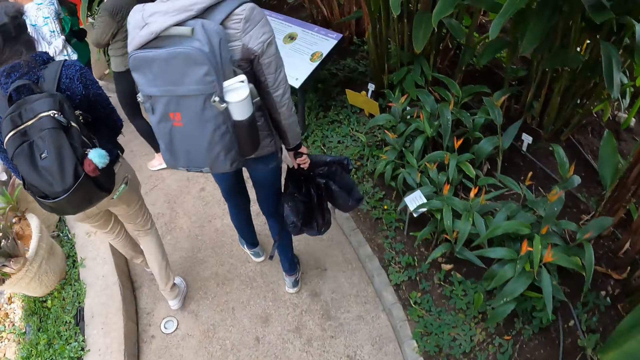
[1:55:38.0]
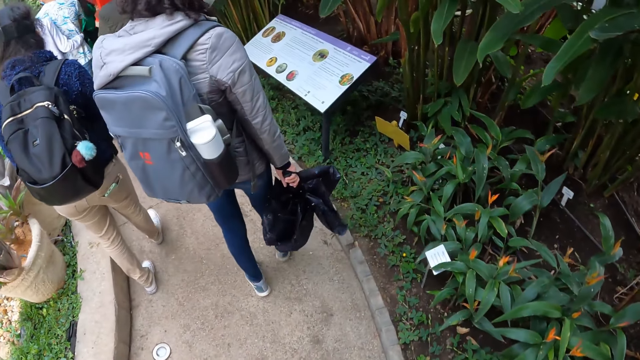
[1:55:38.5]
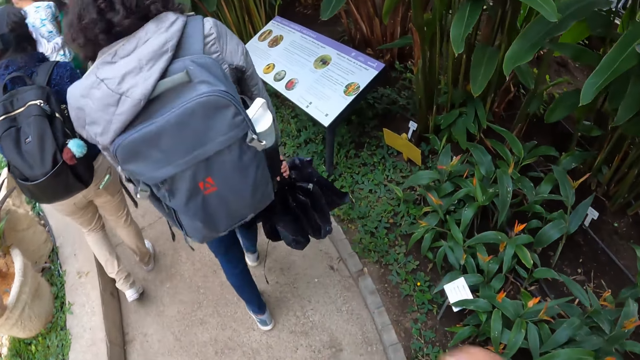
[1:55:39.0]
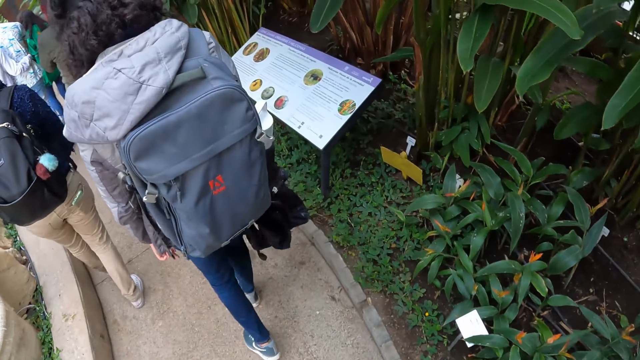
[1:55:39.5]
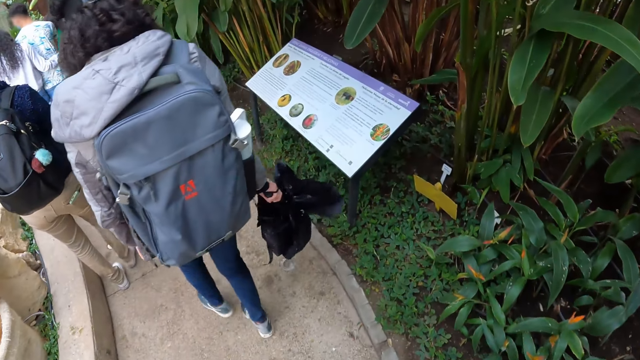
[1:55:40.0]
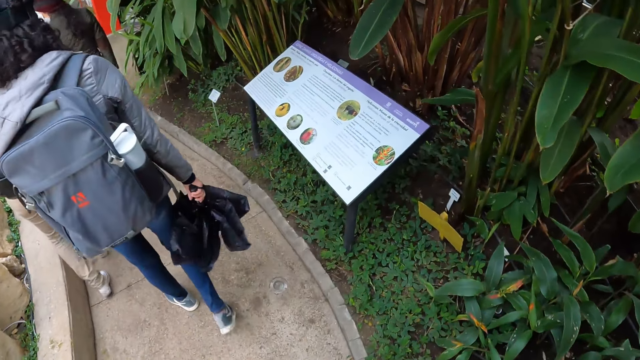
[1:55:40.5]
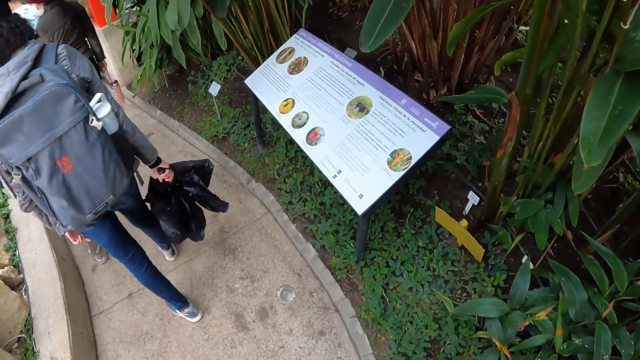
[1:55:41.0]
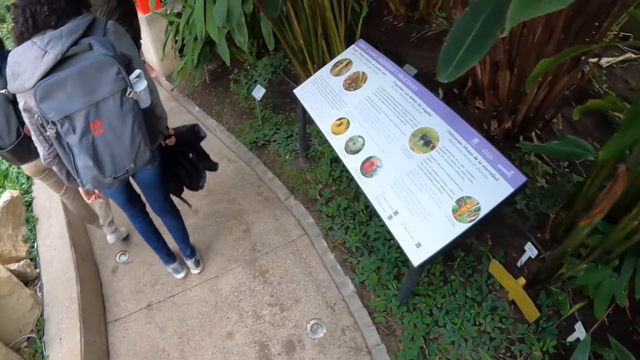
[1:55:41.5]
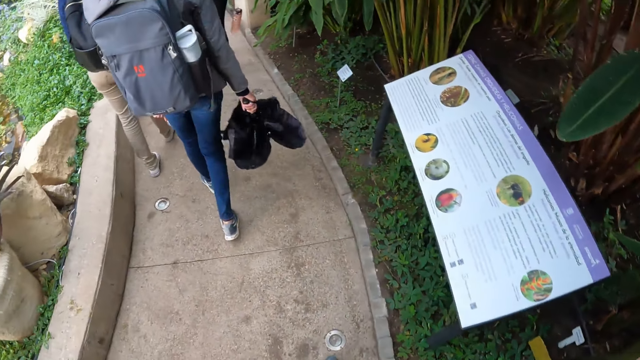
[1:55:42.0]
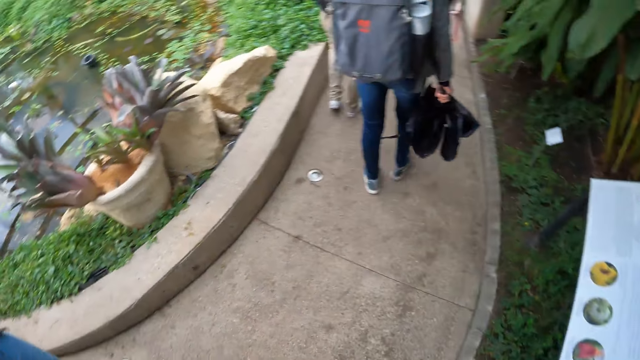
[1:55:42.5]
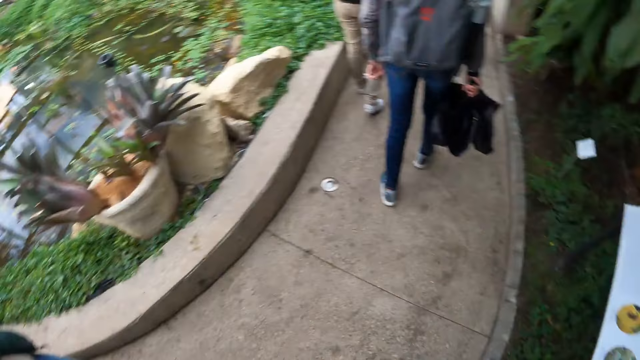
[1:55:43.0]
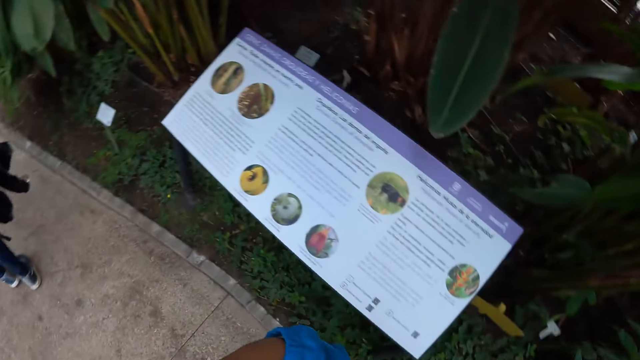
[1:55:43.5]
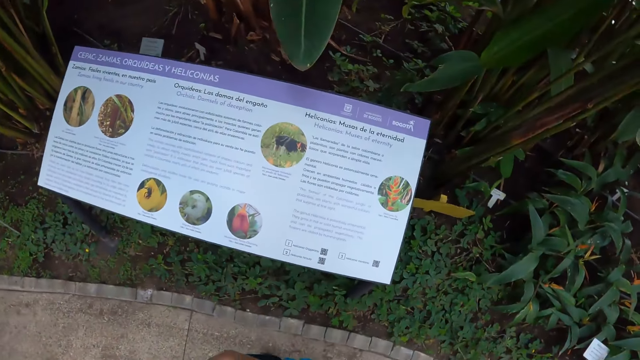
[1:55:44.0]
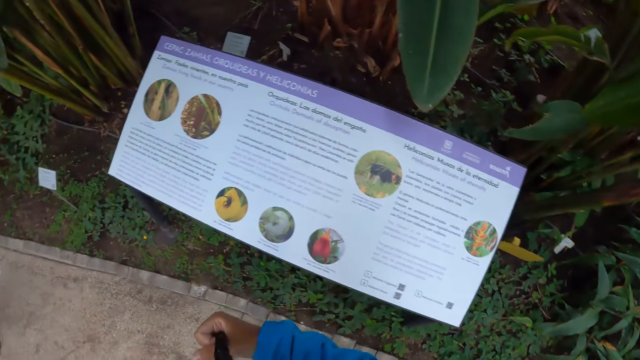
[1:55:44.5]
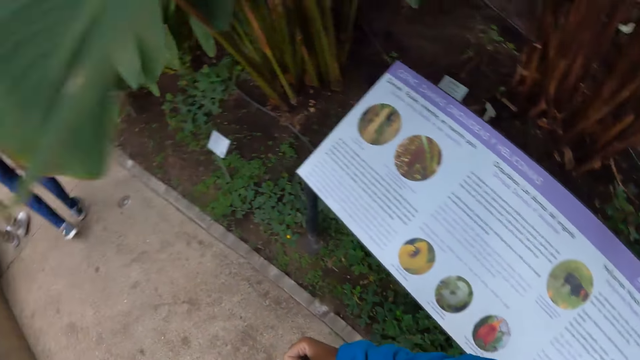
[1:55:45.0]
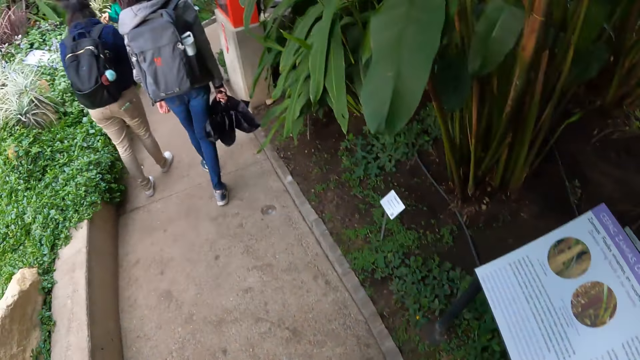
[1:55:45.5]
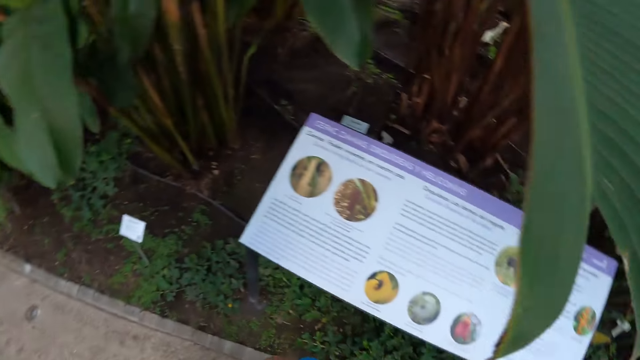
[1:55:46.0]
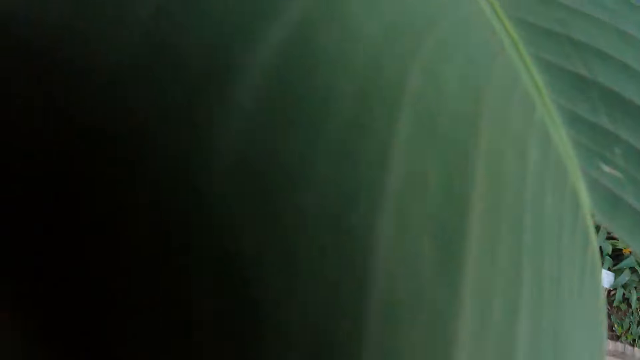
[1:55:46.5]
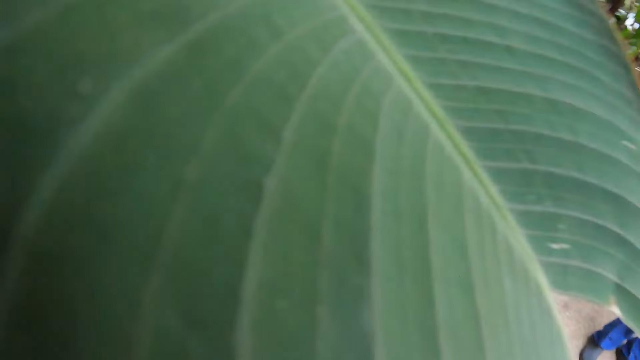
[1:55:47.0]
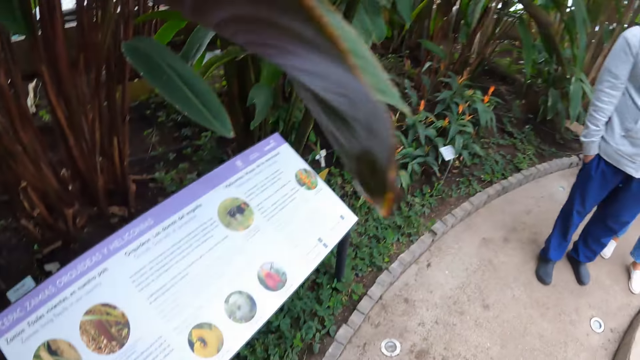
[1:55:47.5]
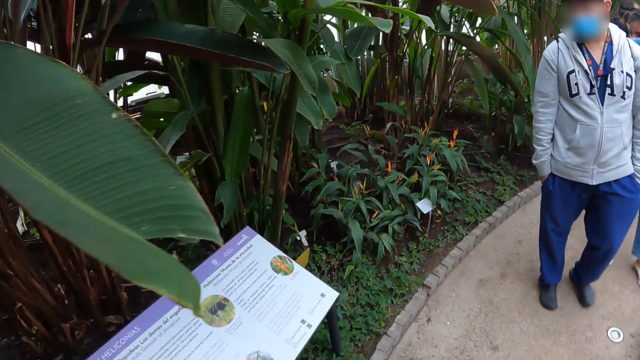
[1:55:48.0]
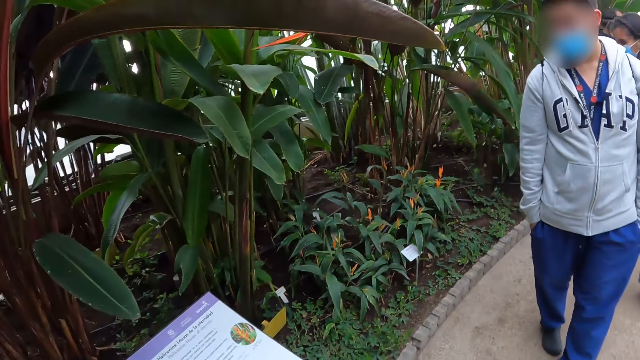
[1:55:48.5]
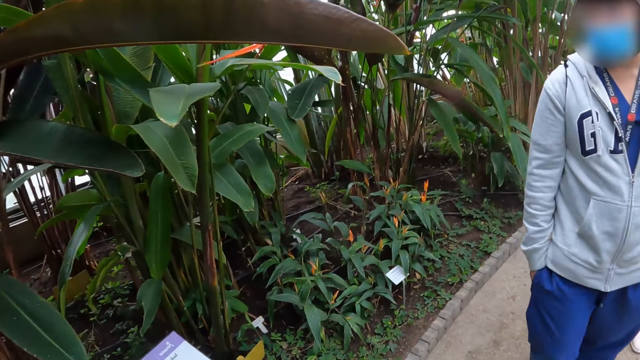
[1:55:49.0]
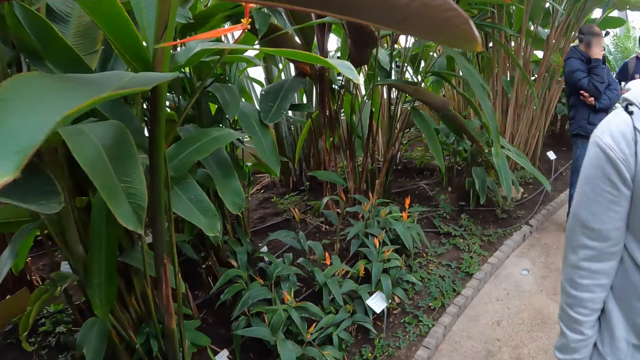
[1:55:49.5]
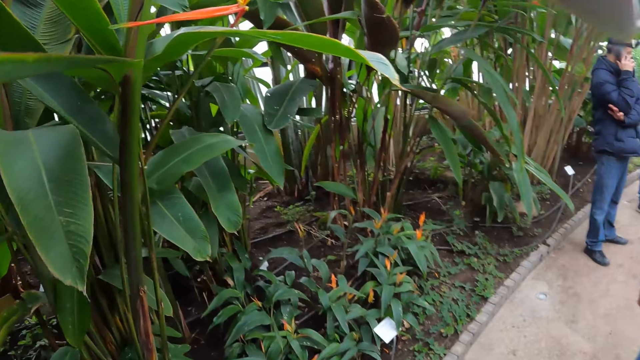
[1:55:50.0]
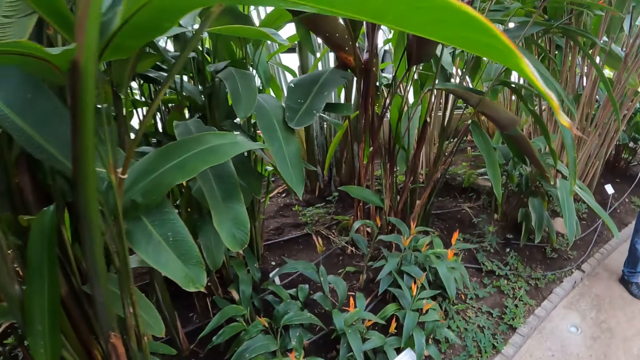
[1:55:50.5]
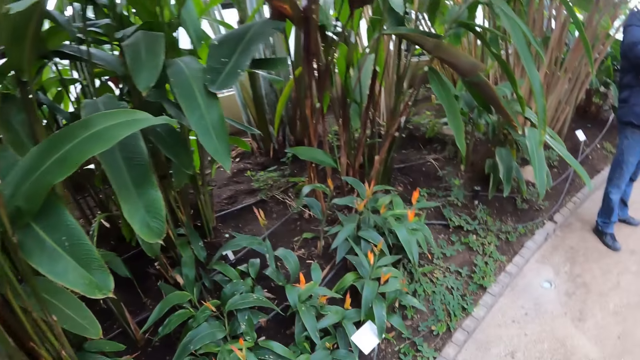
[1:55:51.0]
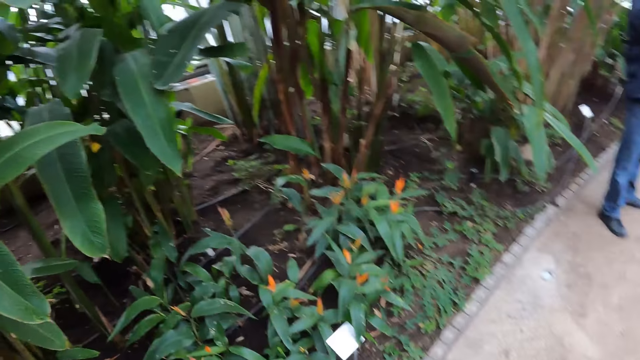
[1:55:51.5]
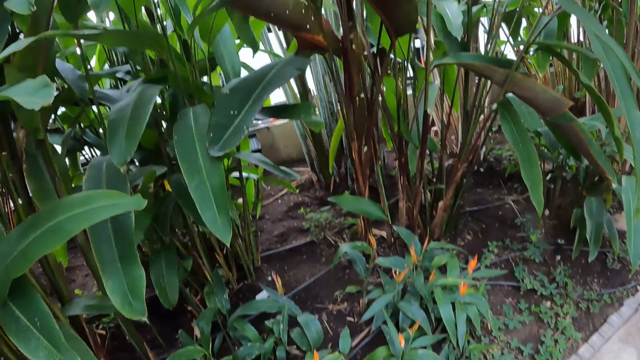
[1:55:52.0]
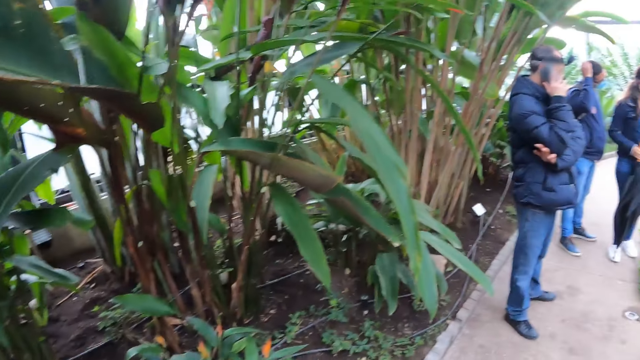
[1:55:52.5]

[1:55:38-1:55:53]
The camera wearer moves the right hand. They look around the park. They look at the poster. They look at the plants.

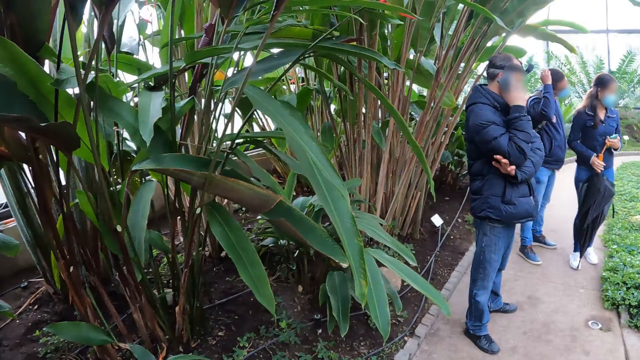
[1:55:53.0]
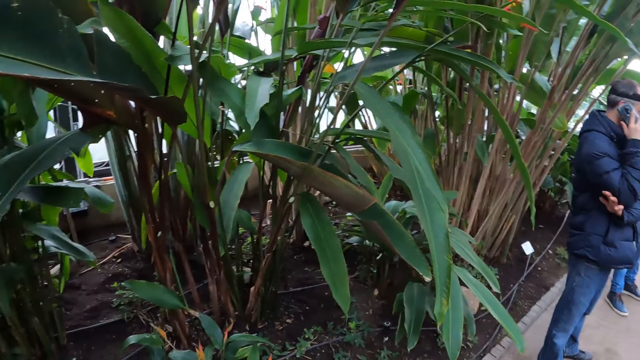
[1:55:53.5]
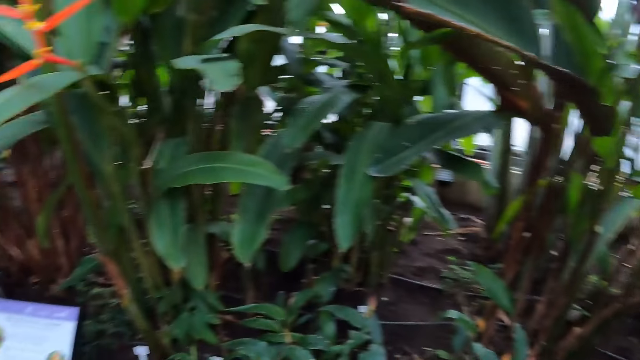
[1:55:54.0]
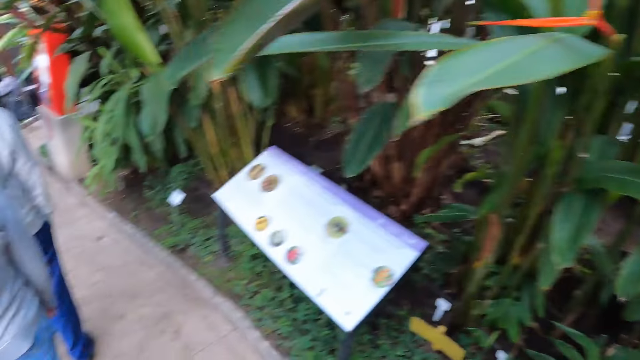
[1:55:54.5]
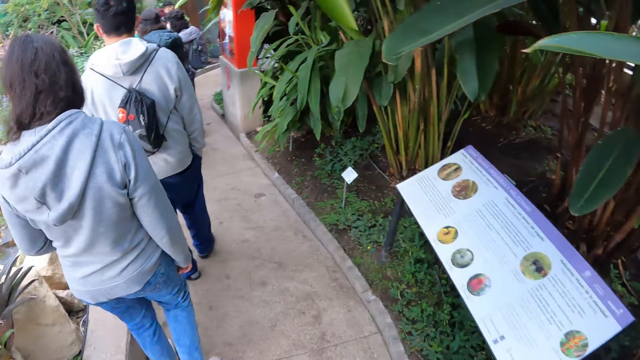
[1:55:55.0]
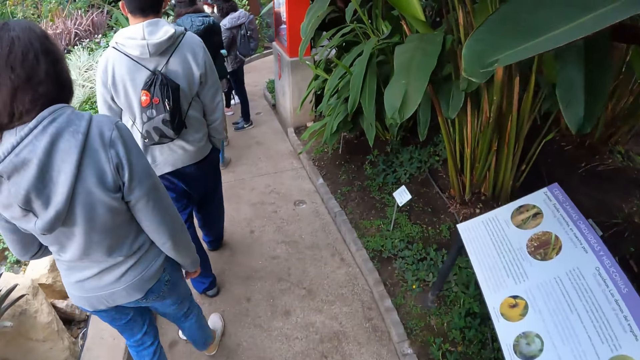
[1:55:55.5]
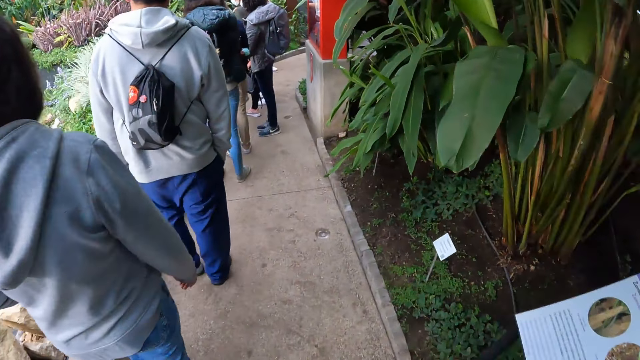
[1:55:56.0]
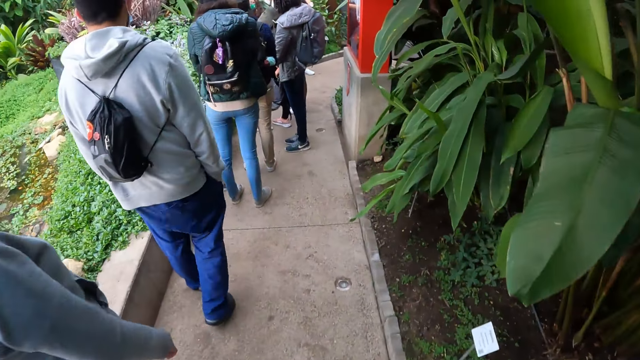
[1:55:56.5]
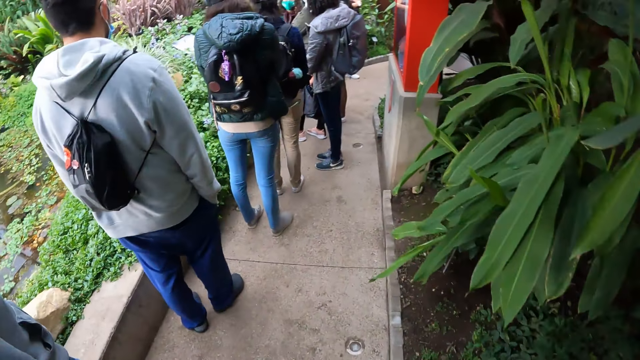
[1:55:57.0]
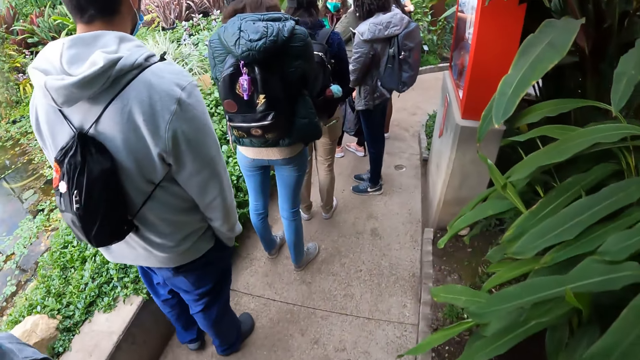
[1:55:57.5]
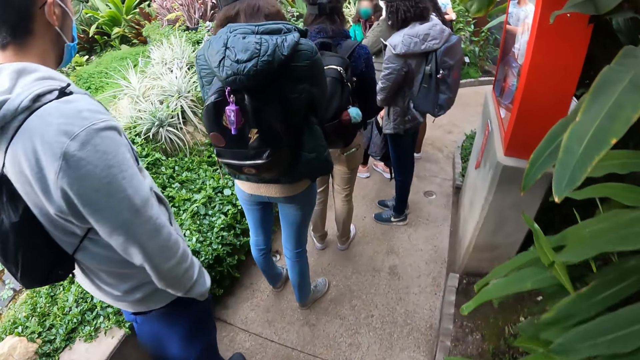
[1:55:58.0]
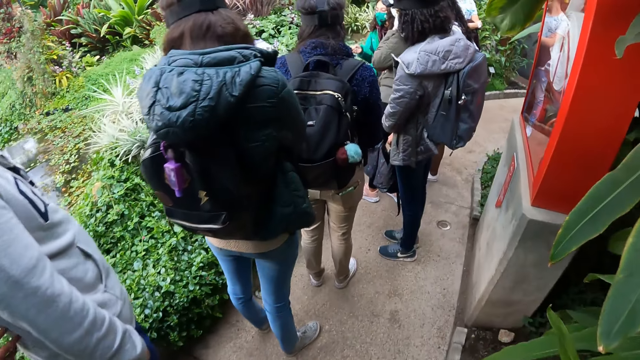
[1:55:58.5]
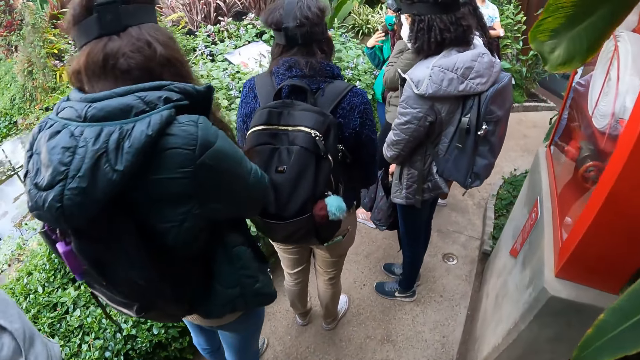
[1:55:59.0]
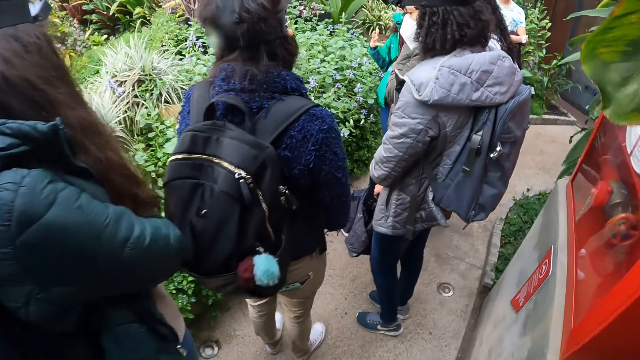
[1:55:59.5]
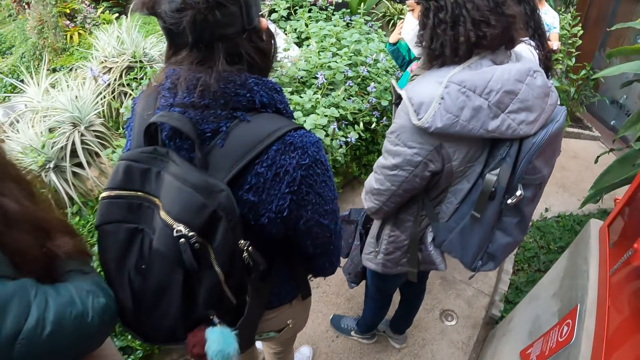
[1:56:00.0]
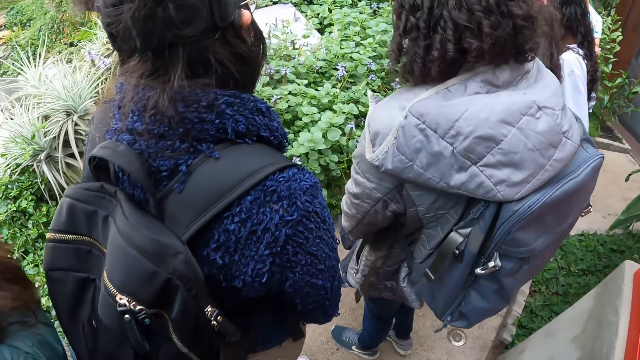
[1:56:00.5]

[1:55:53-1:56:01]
The camera wearer walks on the path. A woman talks to the group.
